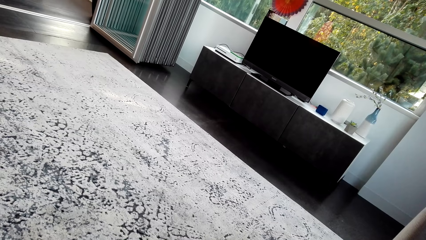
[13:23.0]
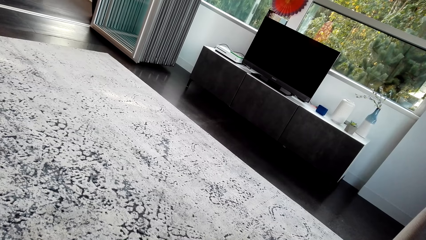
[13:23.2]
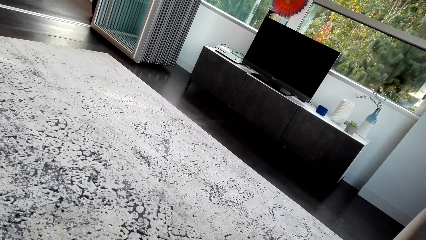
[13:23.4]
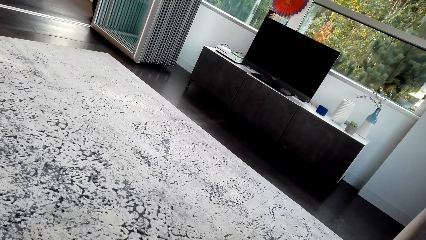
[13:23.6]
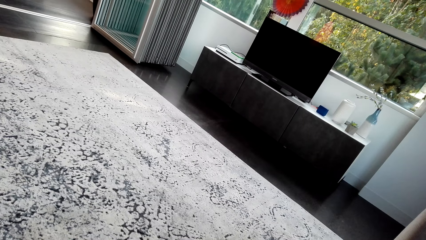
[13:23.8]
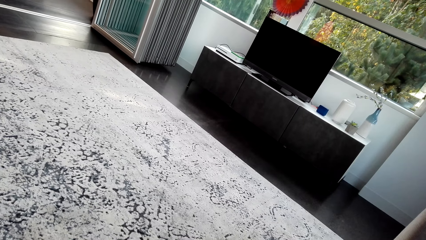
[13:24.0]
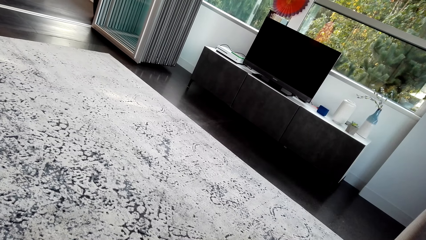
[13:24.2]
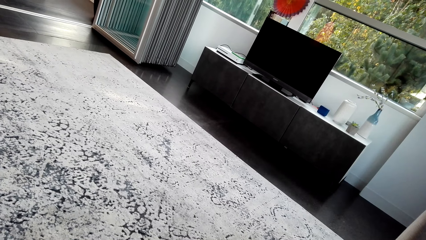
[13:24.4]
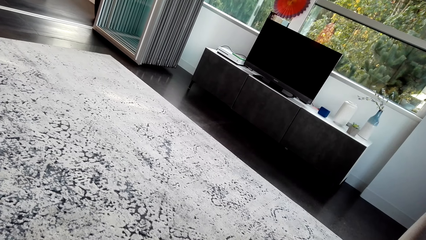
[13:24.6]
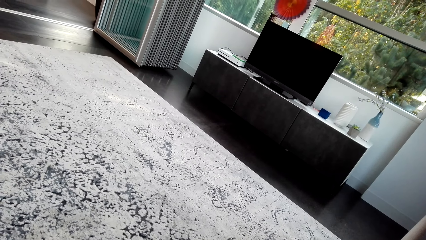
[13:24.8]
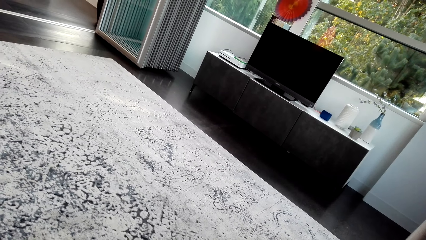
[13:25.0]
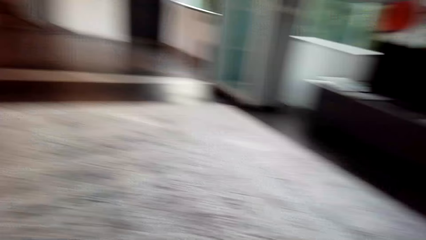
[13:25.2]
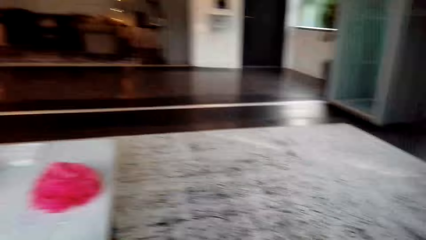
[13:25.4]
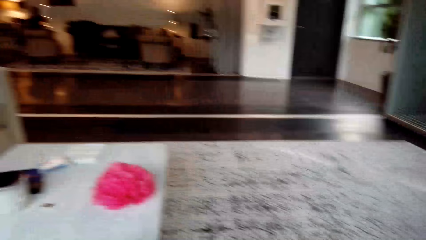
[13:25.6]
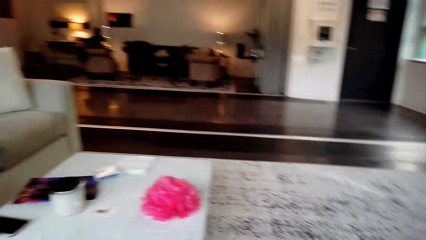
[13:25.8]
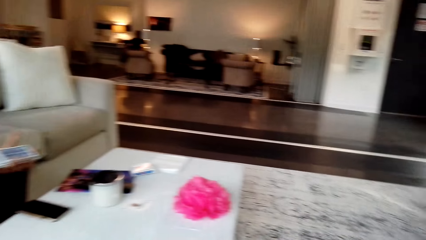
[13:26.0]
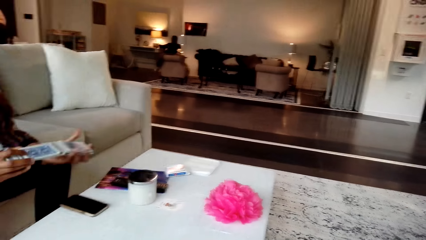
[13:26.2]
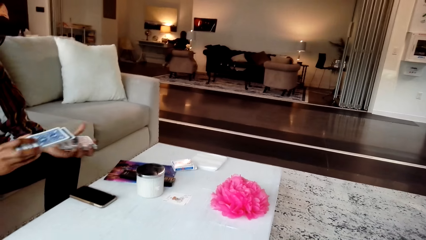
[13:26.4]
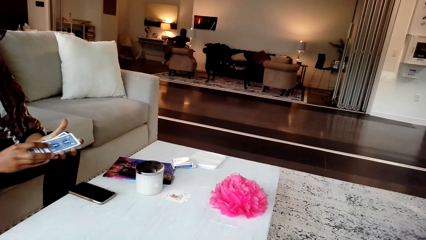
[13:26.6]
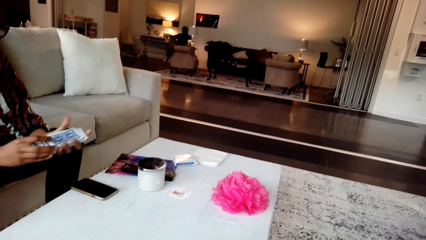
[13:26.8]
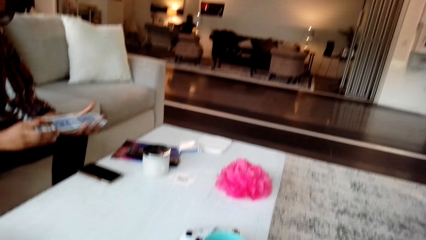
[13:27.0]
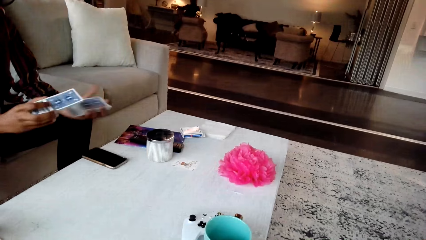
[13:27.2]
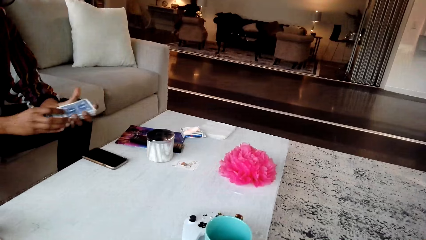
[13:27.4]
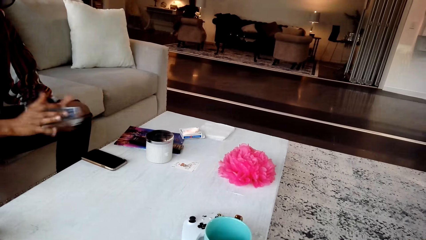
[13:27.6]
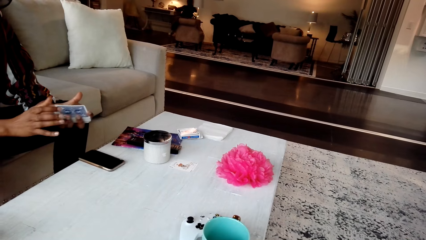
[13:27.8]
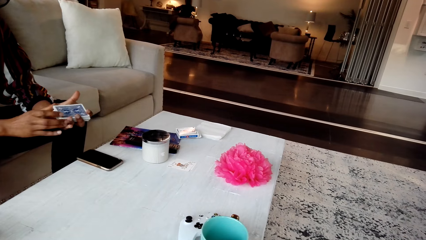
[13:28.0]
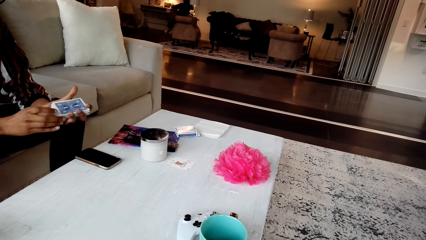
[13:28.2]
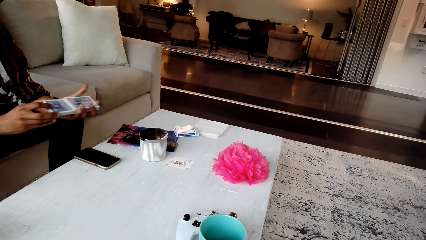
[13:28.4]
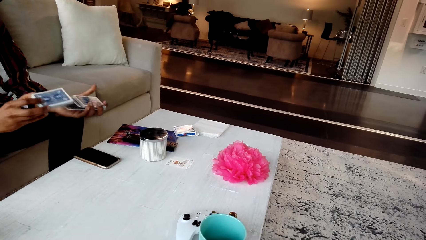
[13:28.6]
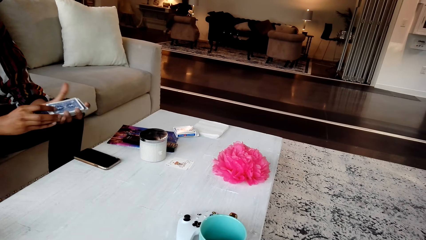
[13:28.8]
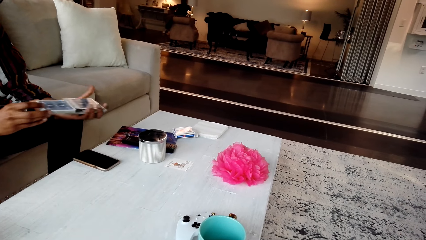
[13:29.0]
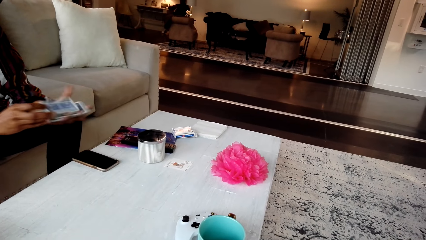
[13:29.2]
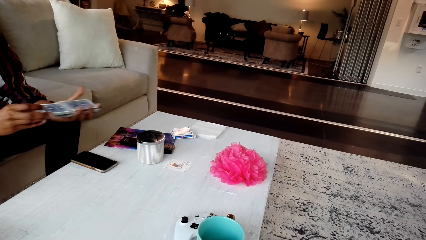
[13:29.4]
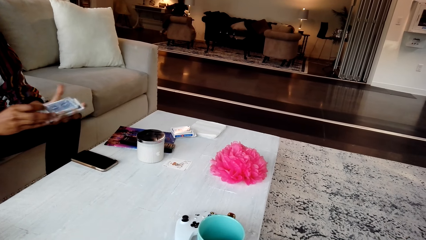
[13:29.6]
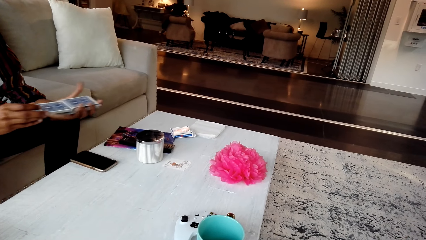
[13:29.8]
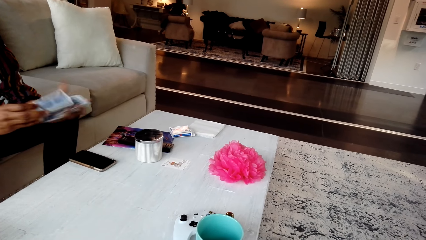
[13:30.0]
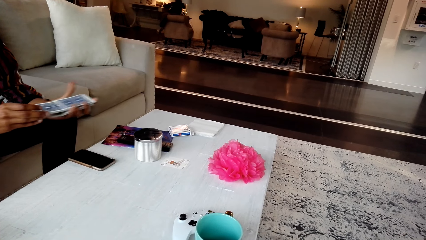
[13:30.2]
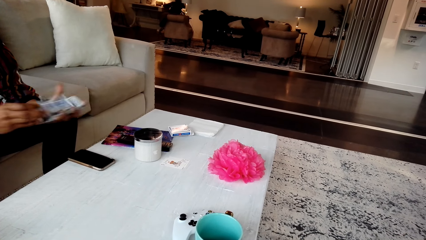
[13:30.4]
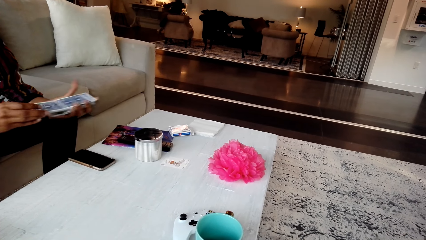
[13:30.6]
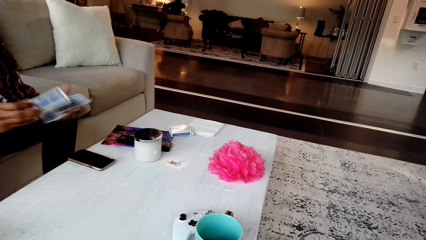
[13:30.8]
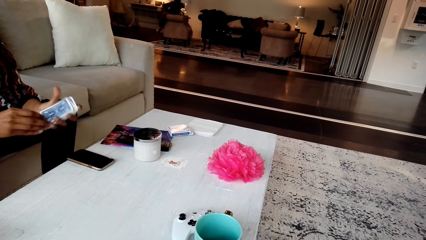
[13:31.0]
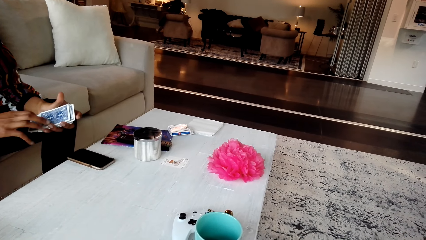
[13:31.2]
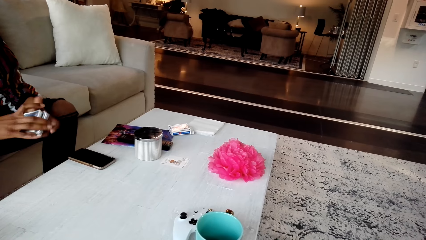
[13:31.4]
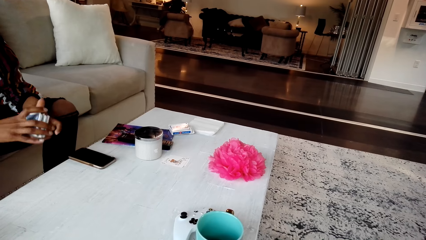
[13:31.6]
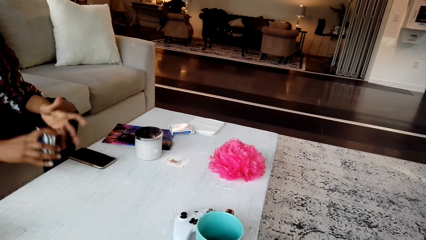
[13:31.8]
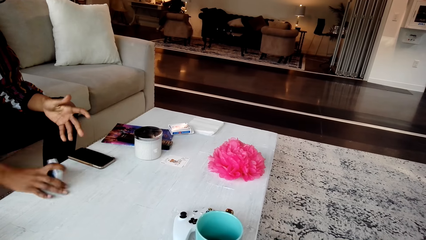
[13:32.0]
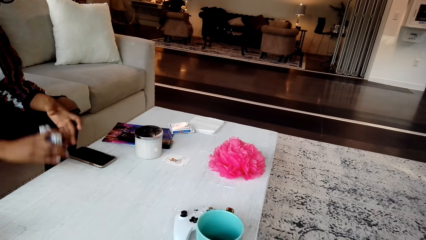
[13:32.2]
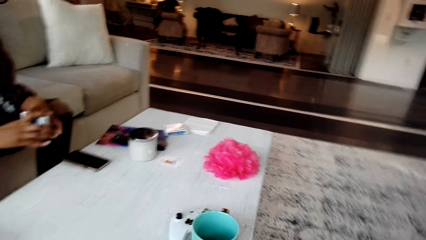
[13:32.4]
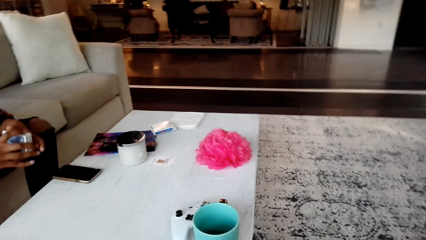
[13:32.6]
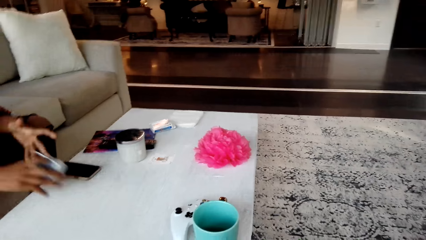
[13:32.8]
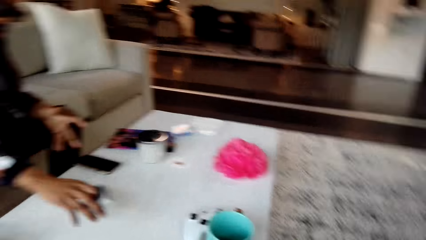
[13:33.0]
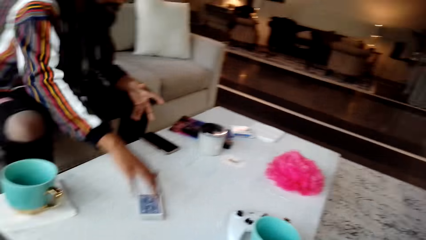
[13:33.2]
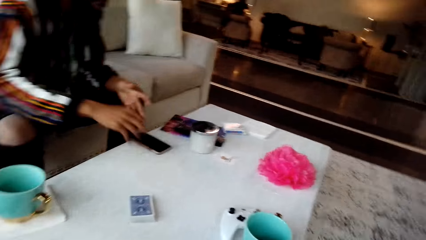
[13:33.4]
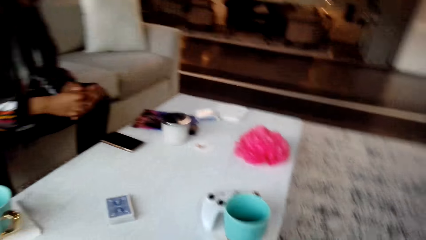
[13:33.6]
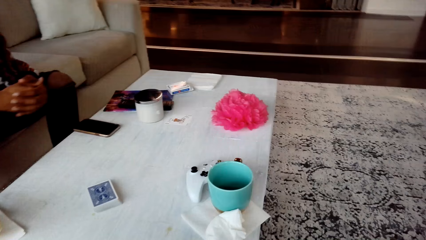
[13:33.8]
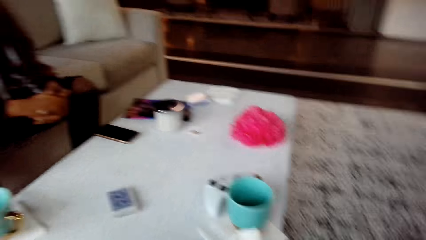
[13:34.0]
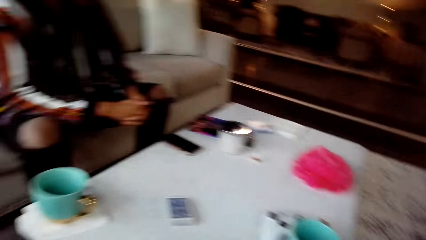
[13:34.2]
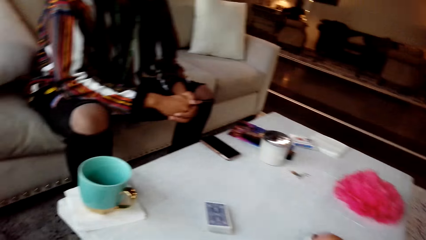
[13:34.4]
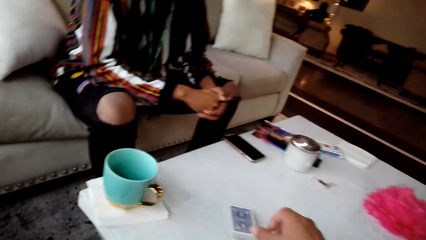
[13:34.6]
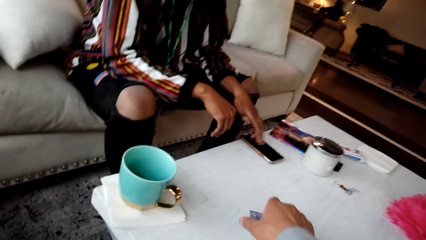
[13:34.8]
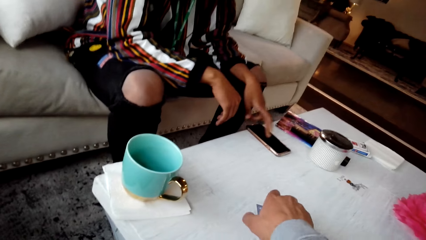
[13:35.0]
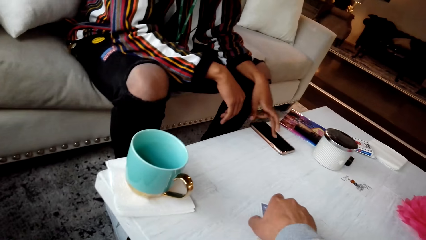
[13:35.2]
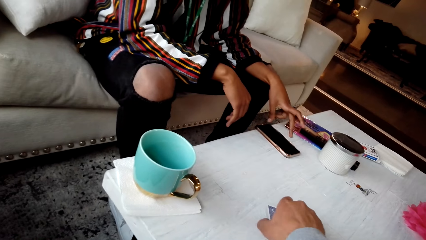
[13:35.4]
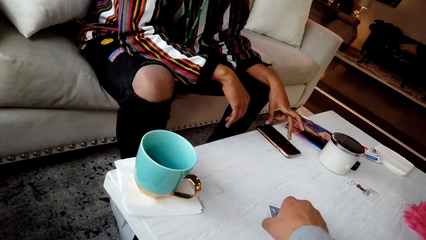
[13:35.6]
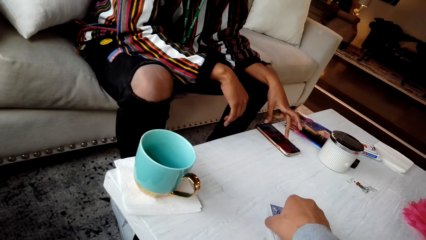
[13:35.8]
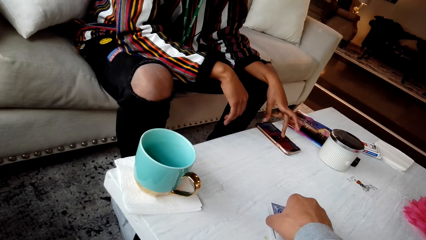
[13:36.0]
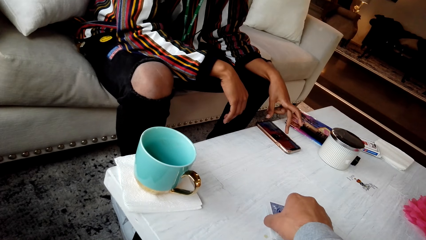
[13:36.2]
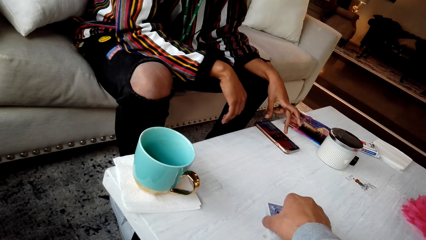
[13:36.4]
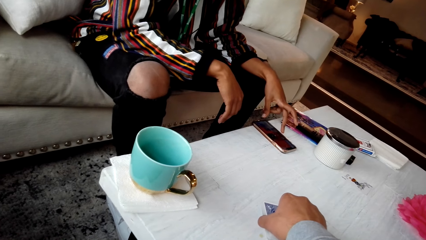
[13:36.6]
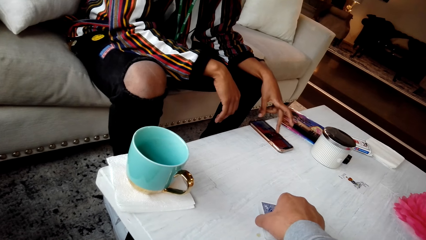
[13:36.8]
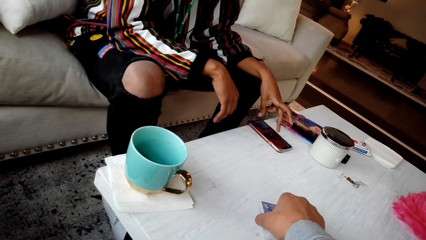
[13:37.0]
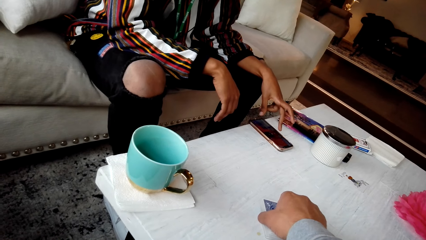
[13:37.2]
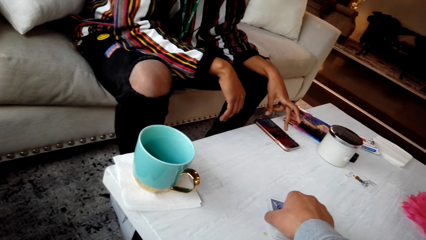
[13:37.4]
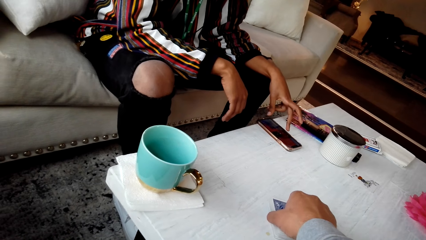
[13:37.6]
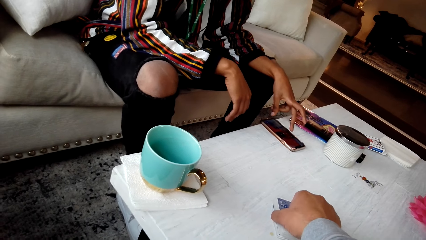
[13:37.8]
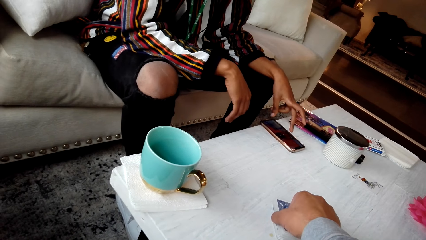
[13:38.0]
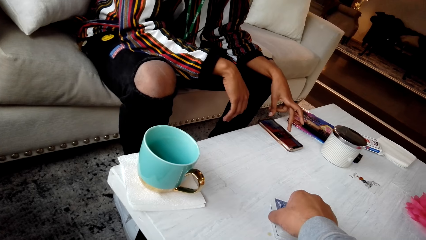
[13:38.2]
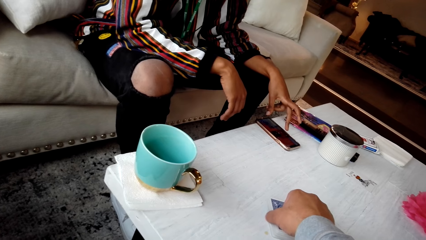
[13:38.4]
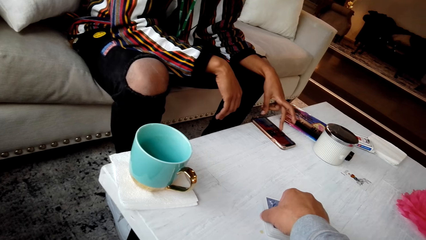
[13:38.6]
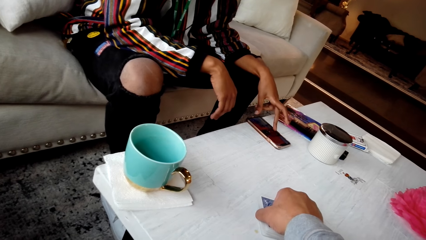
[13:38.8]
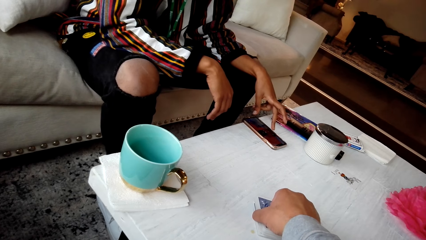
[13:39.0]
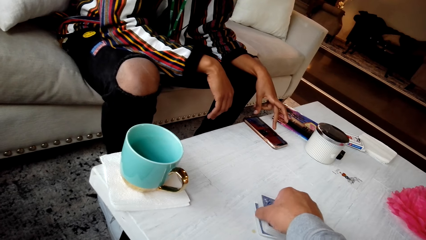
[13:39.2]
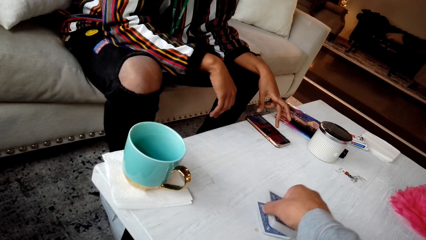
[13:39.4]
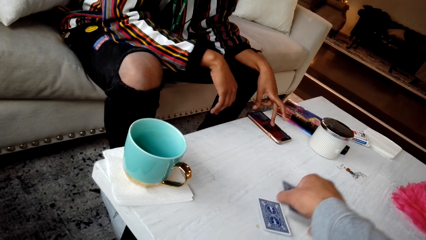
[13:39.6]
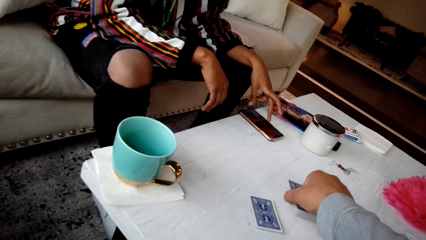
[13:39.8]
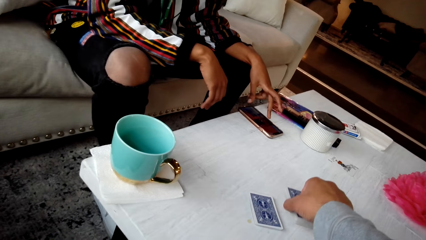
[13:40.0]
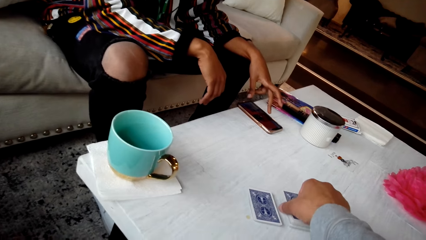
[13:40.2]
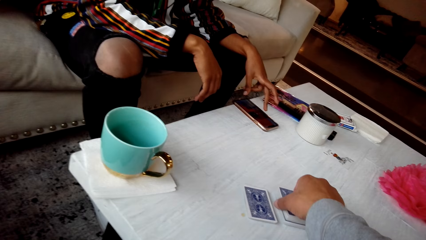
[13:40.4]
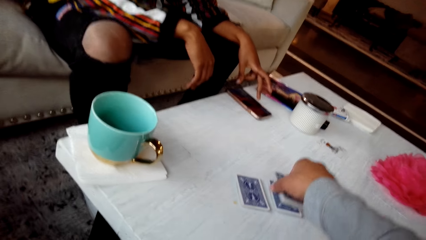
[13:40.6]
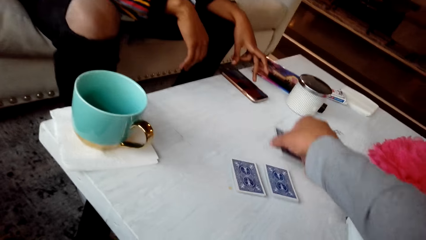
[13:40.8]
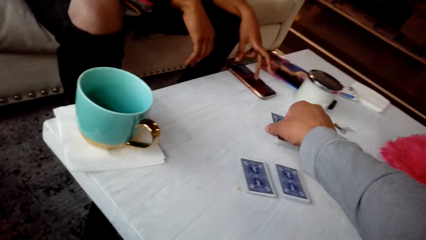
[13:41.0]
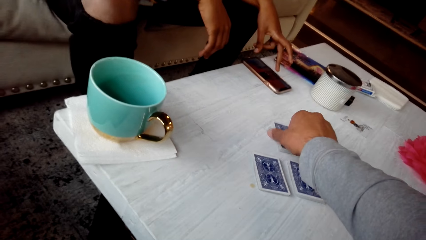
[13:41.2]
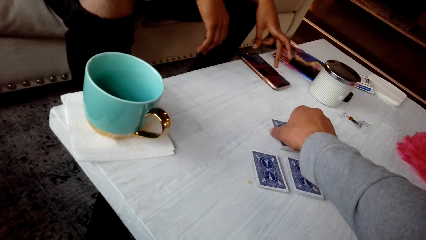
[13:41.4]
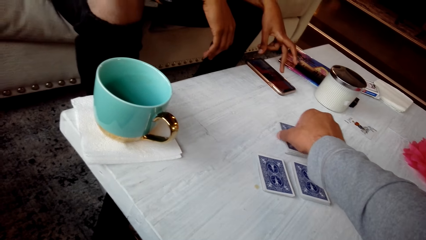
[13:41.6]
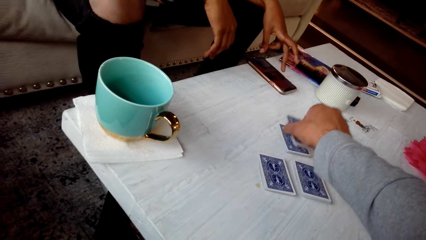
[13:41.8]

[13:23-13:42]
The camera wearer turns around the room. A man shuffles cards. The man hits the cards on the table and places the cards on the table. The man taps the phone. The camera wearer picks up the cards from the table, places the cards on the table, and reshuffles the cards.
